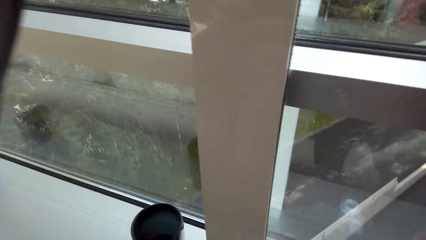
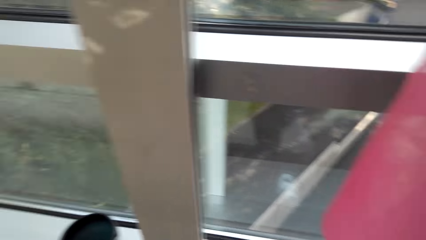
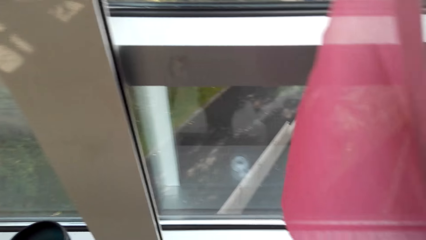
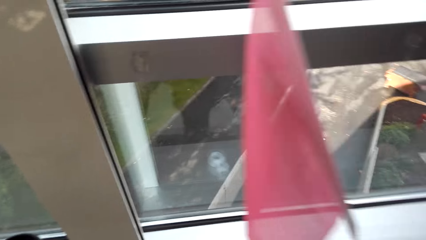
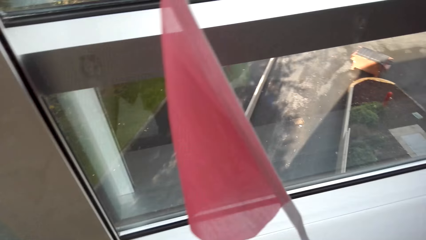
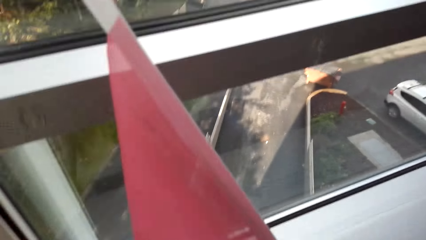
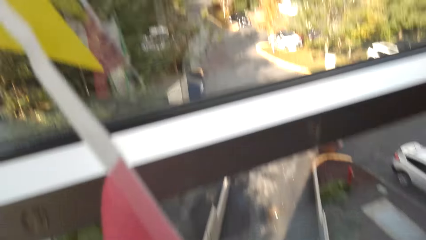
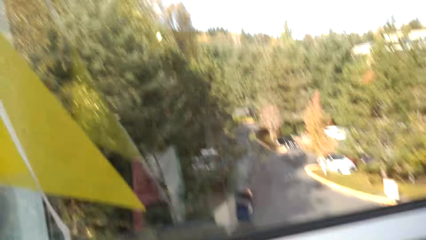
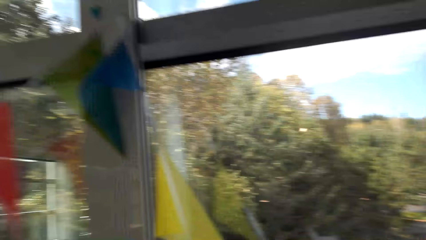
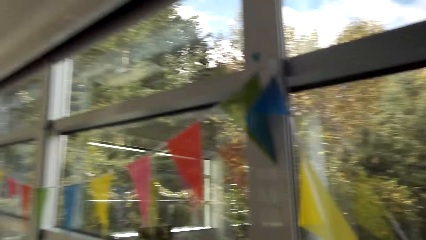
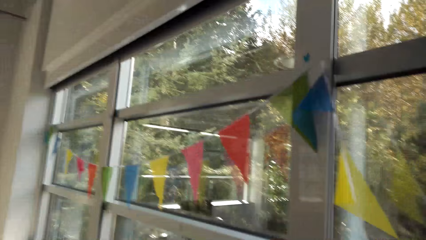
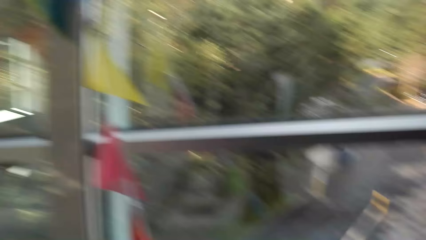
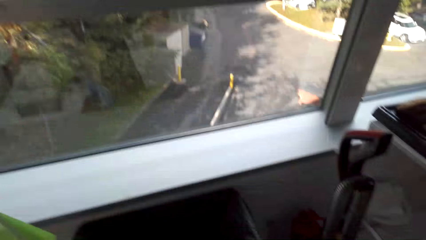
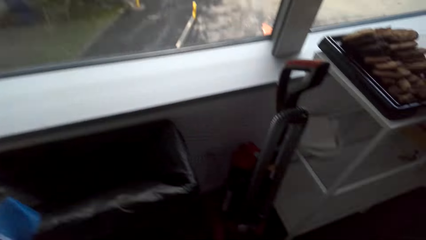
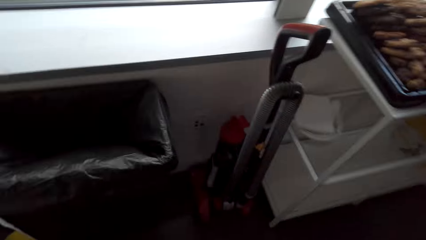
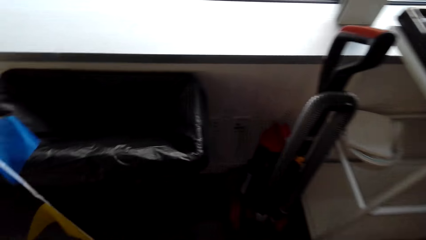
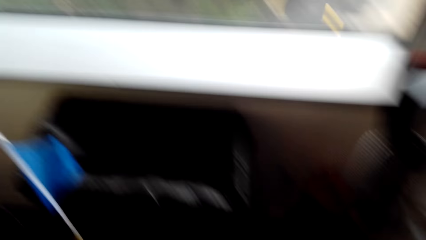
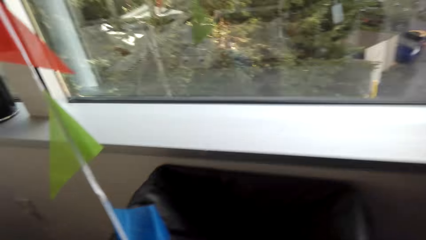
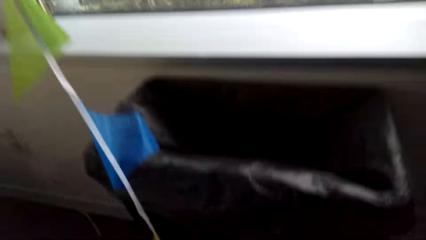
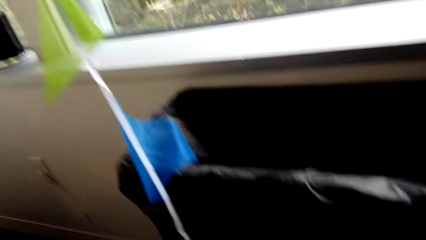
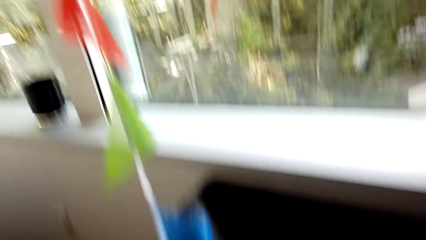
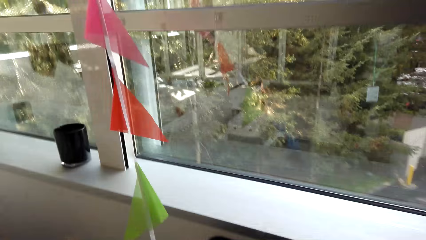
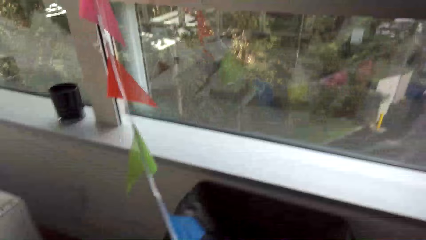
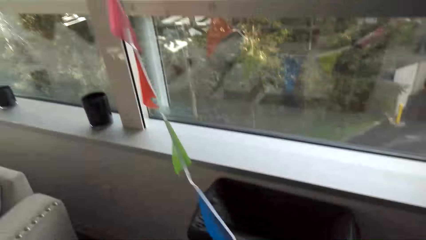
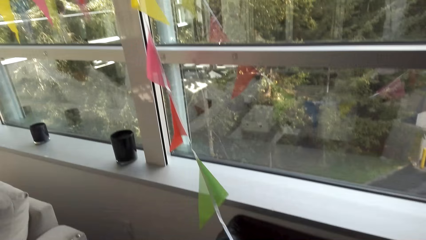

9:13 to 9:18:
The camera wearer looks around.

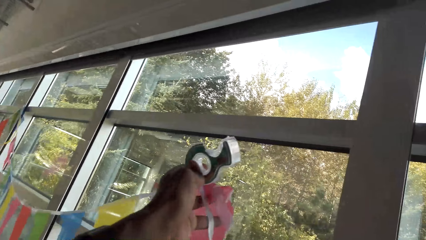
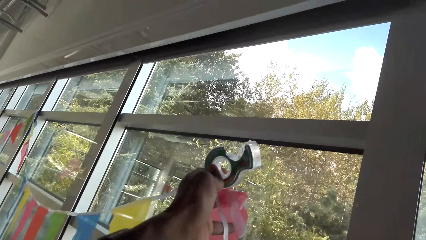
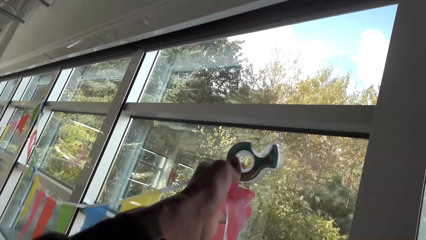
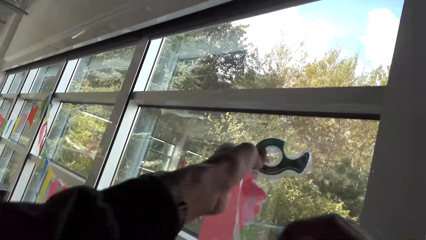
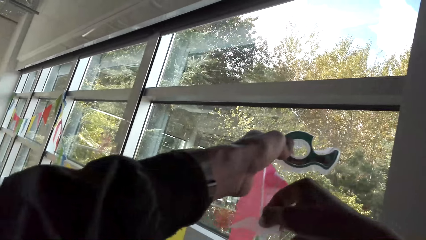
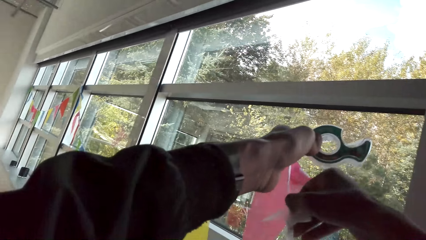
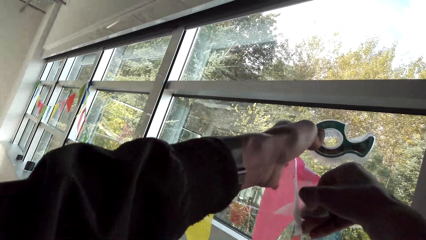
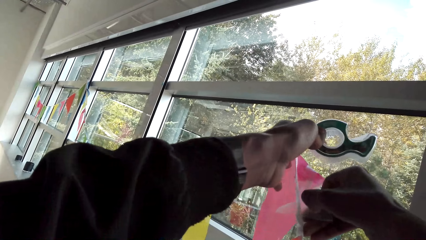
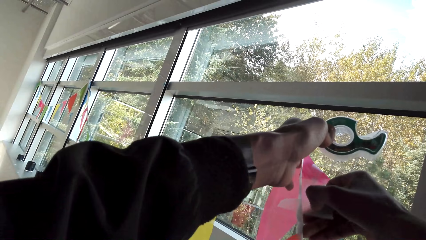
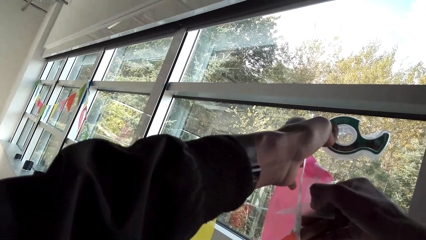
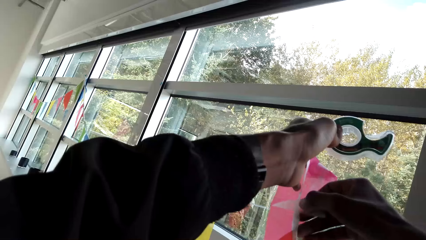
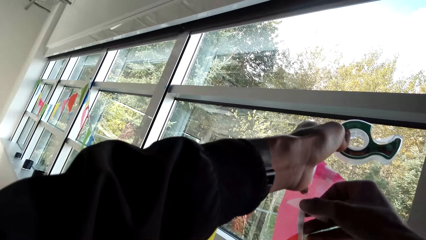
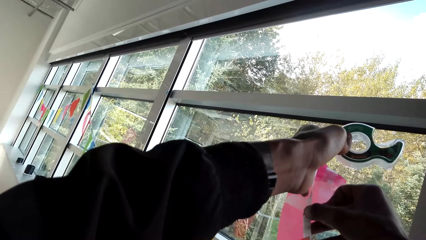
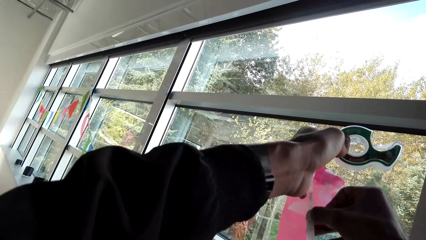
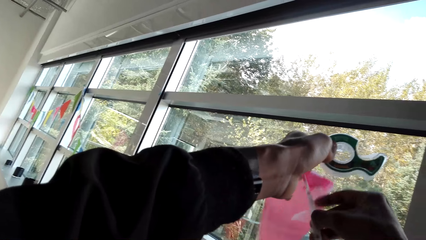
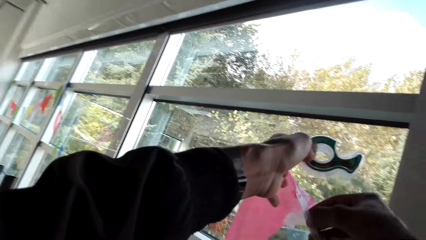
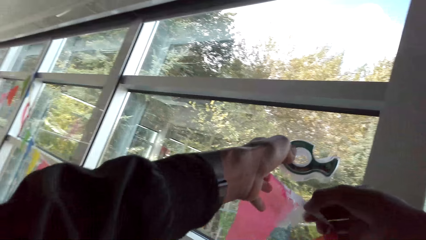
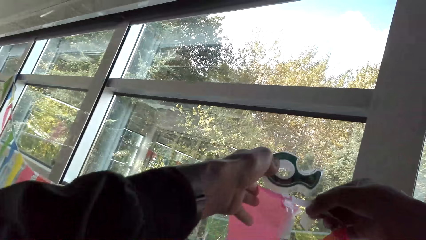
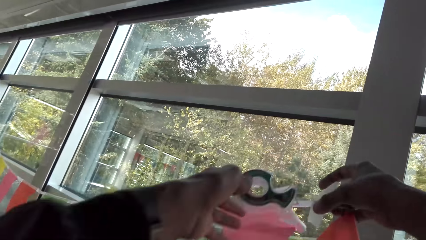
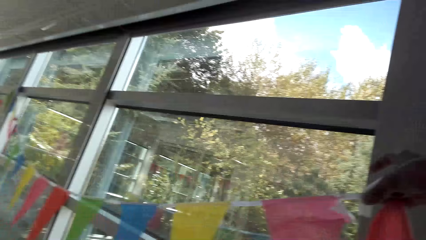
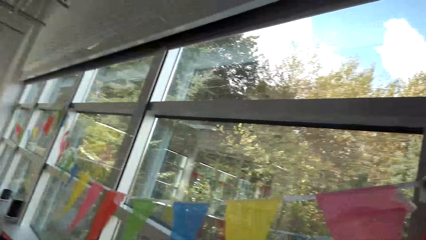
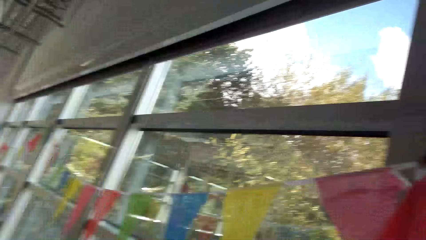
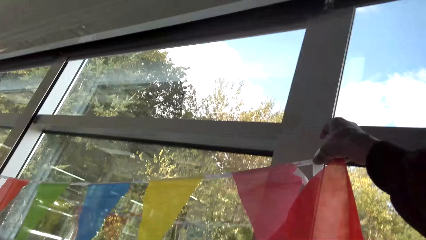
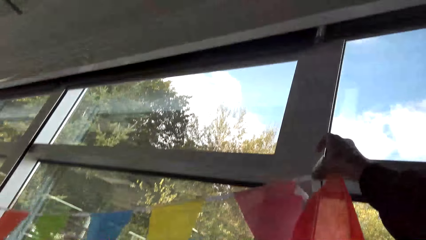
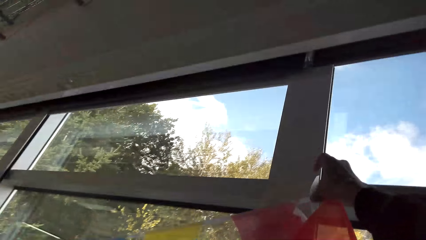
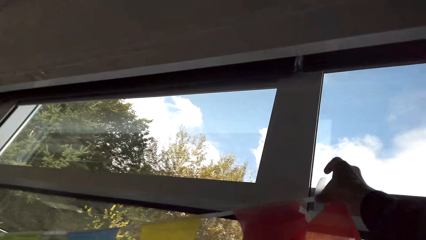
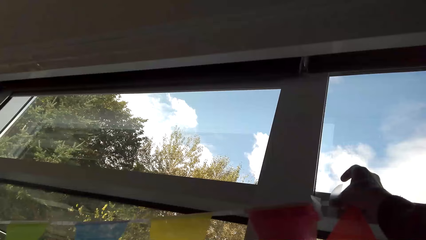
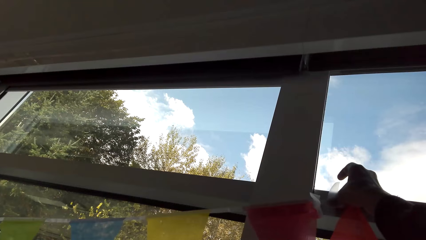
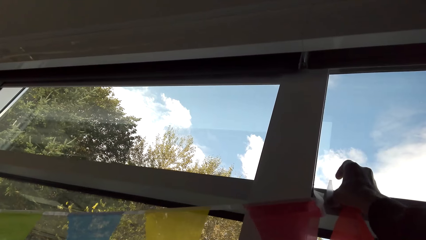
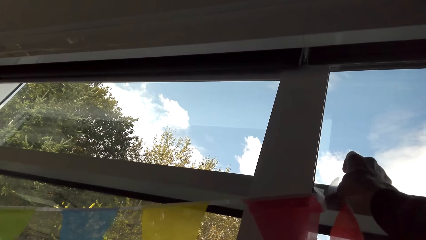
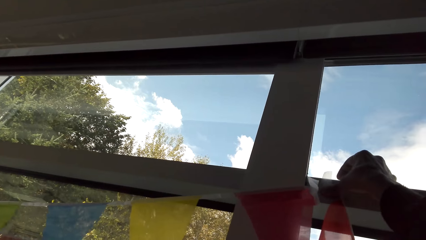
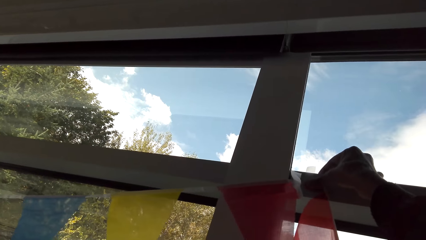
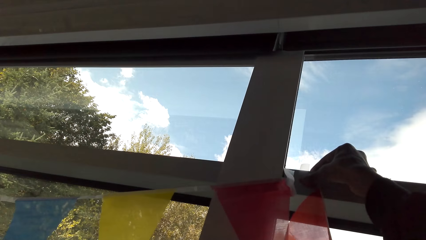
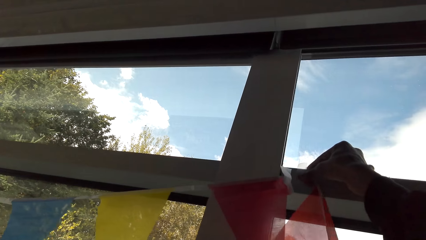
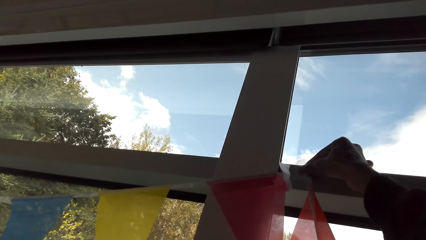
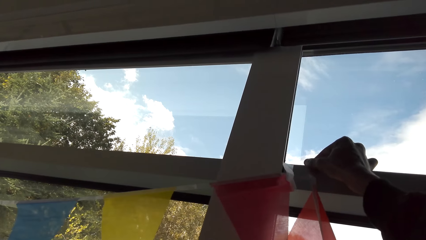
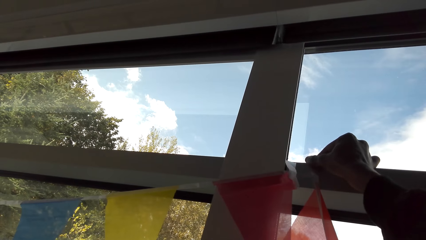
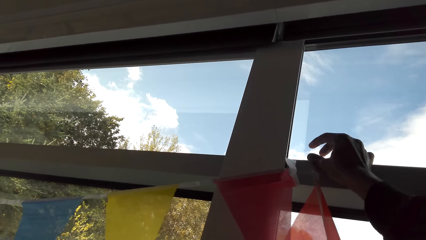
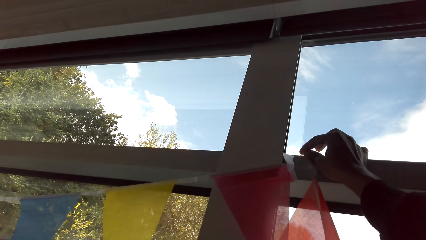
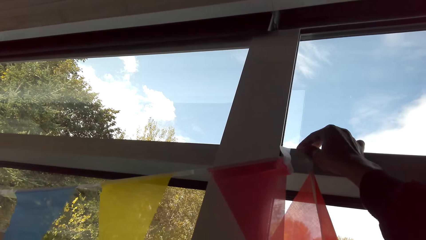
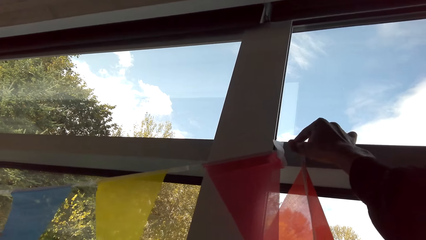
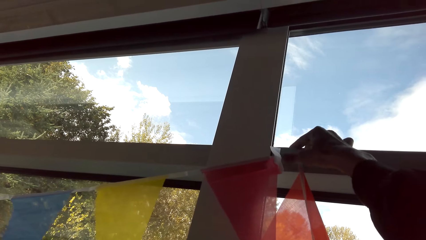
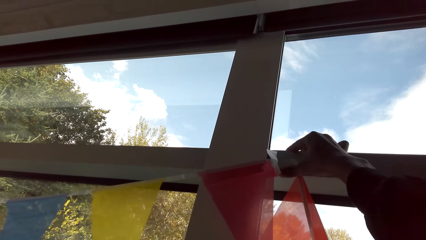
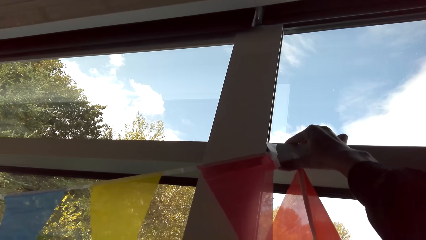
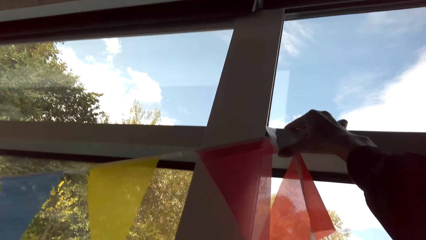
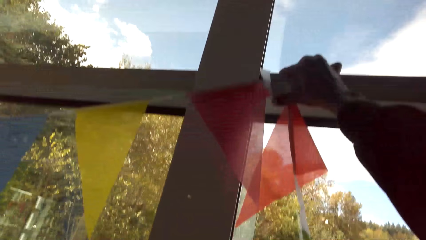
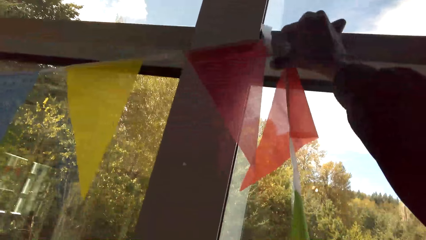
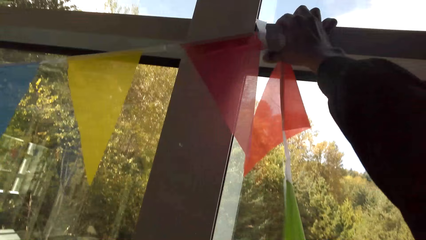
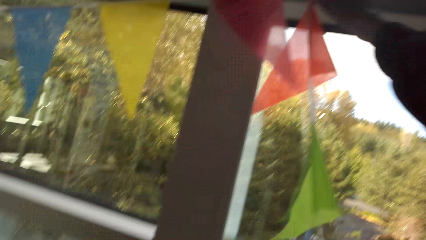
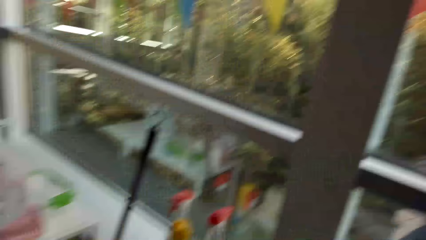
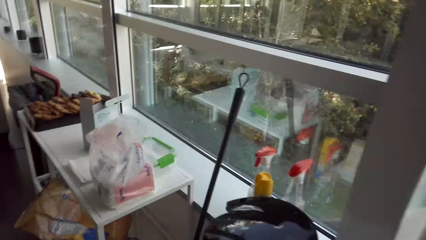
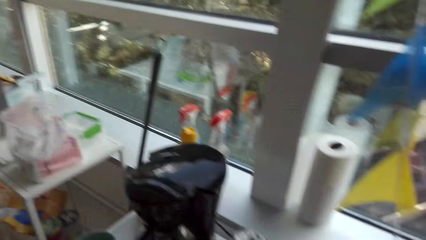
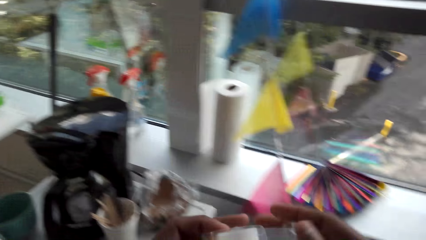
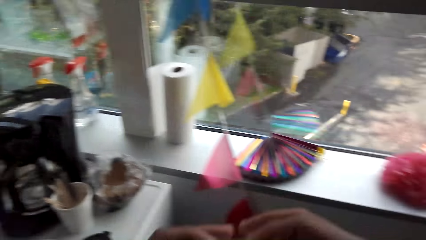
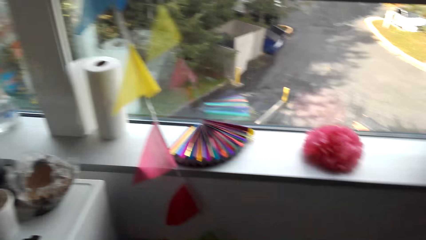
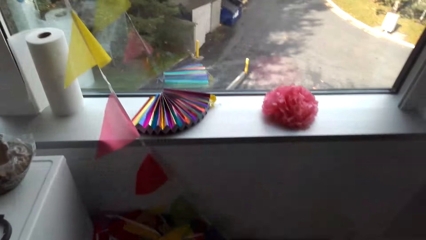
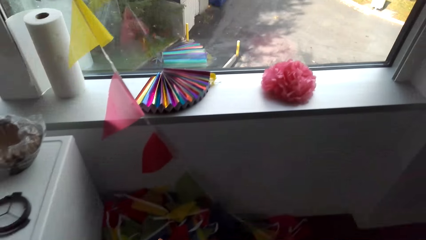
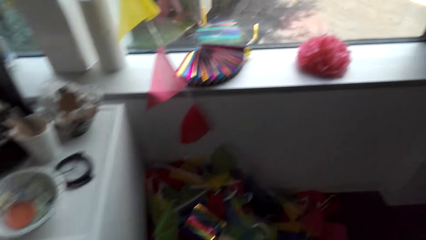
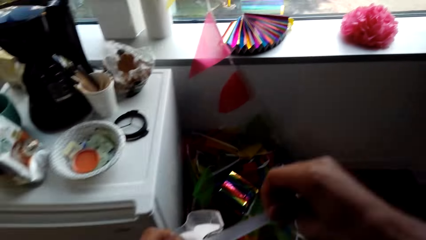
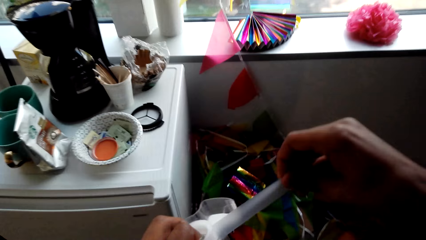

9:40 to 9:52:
The camera wearer puts sellotape on the decoration. They stick the decoration on the wall.
